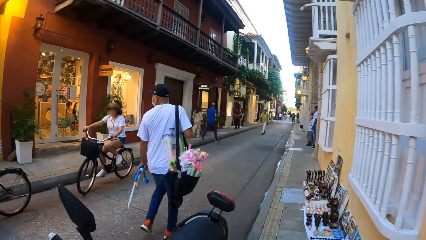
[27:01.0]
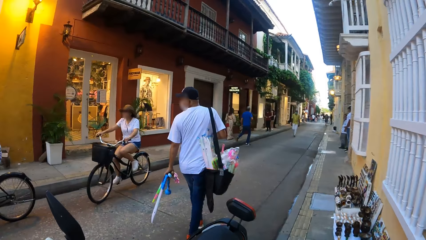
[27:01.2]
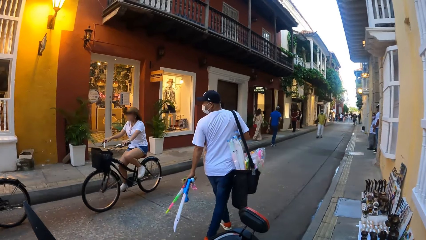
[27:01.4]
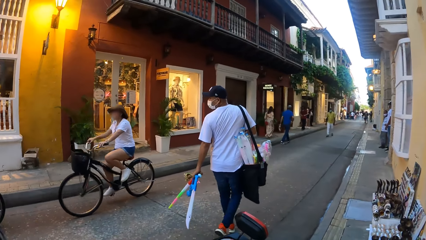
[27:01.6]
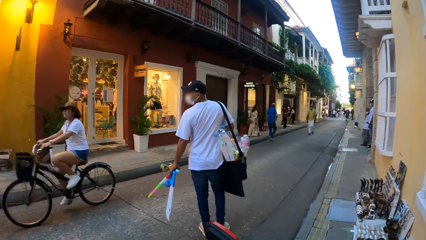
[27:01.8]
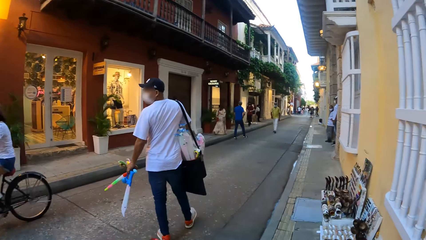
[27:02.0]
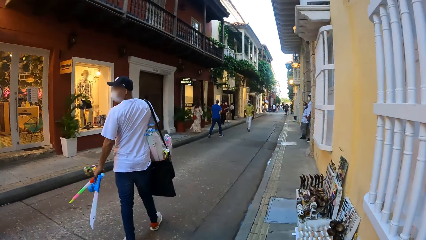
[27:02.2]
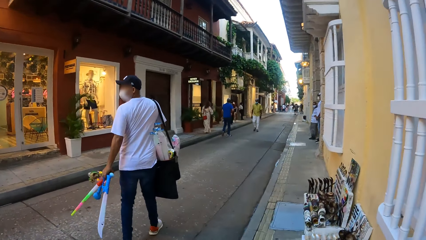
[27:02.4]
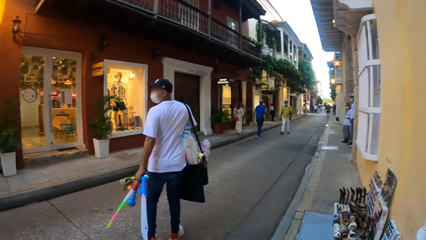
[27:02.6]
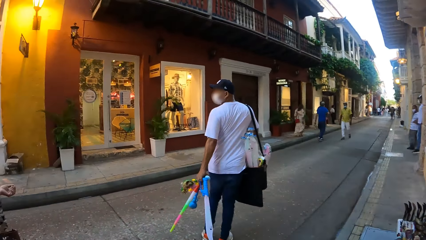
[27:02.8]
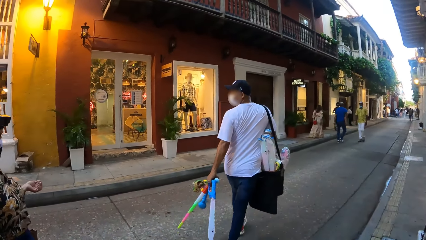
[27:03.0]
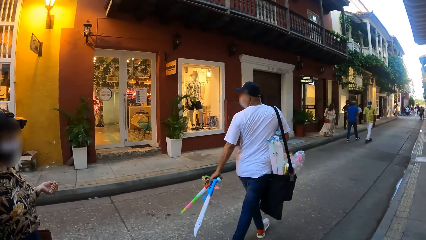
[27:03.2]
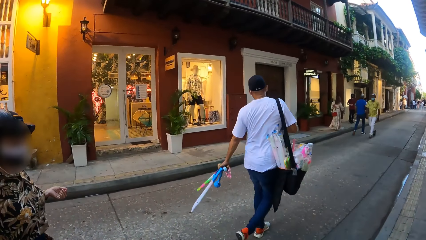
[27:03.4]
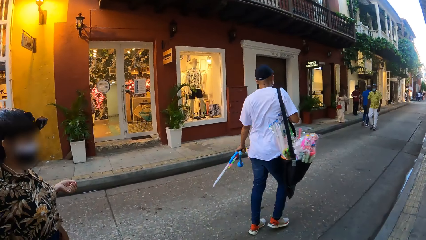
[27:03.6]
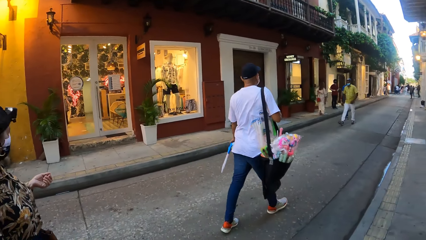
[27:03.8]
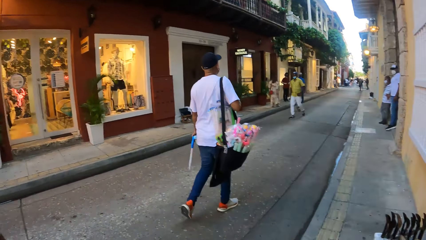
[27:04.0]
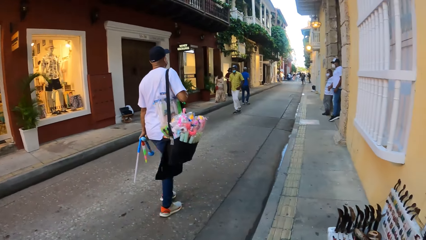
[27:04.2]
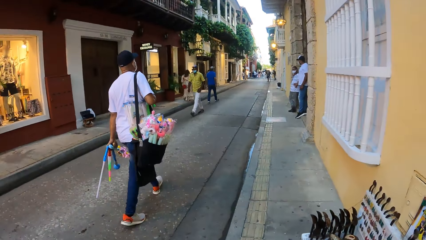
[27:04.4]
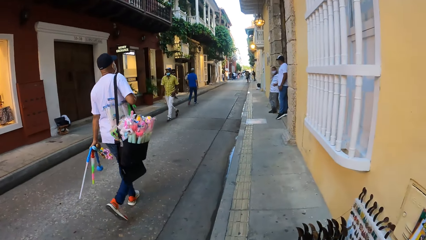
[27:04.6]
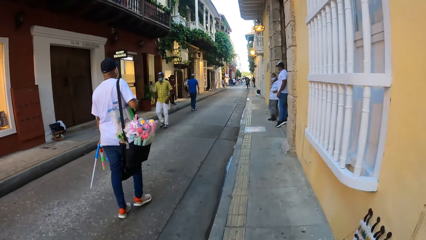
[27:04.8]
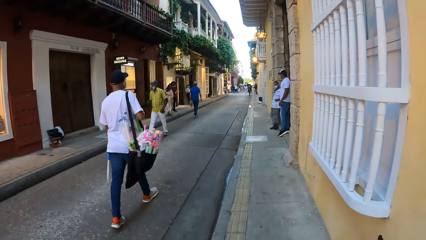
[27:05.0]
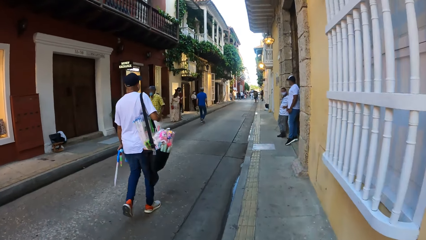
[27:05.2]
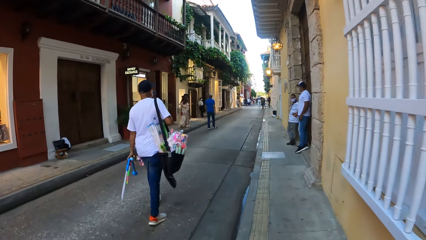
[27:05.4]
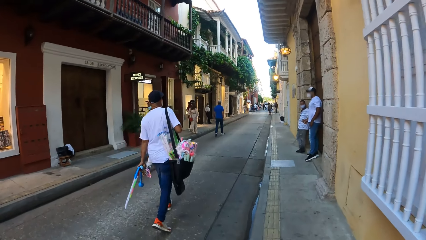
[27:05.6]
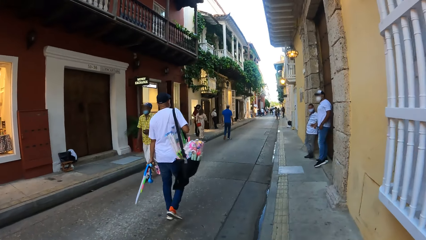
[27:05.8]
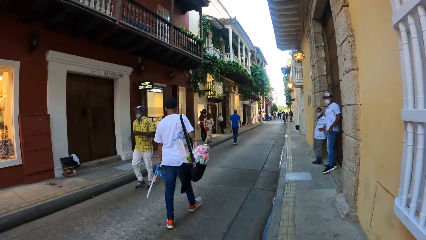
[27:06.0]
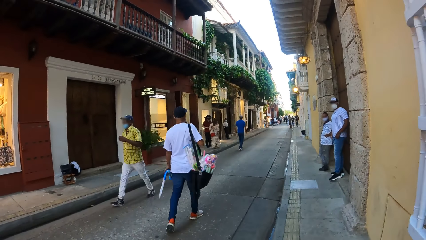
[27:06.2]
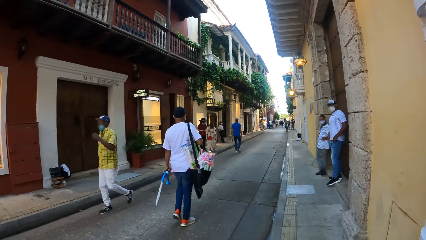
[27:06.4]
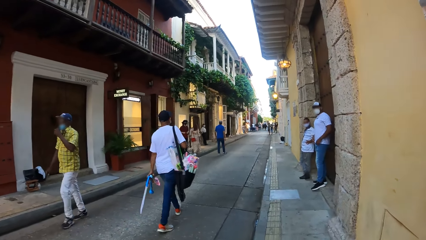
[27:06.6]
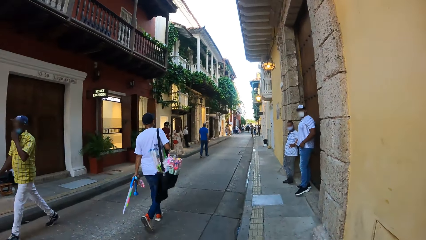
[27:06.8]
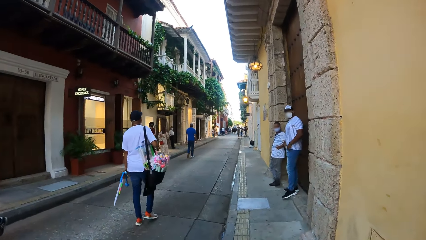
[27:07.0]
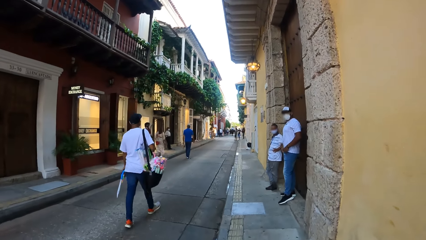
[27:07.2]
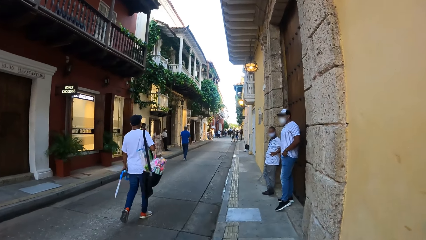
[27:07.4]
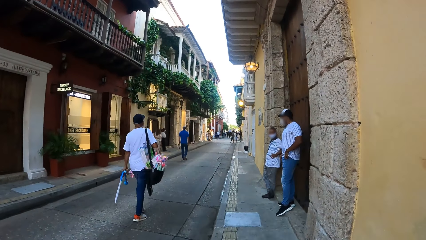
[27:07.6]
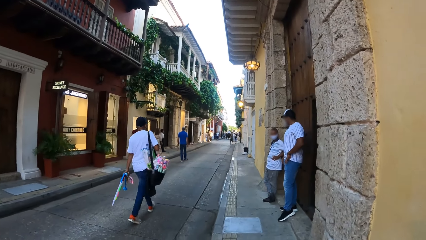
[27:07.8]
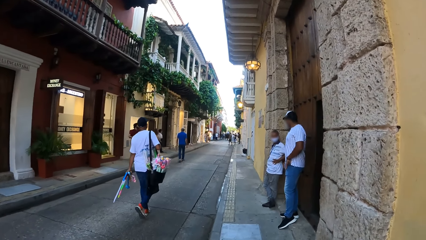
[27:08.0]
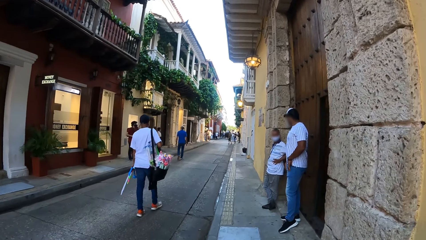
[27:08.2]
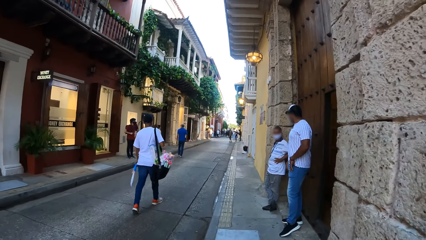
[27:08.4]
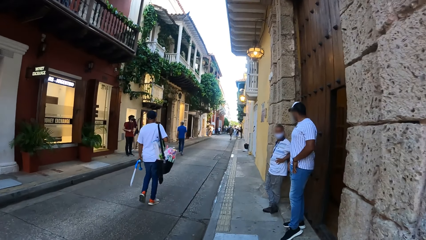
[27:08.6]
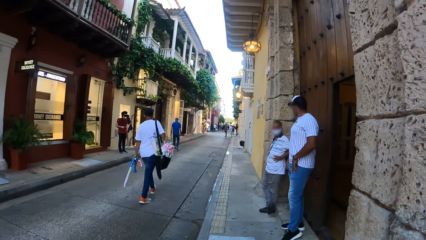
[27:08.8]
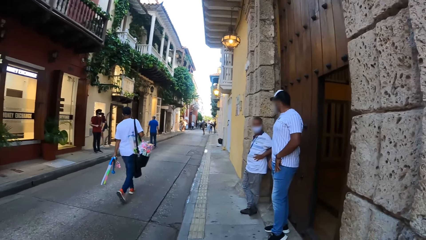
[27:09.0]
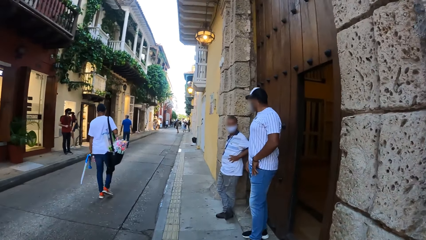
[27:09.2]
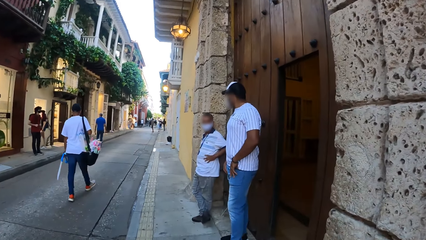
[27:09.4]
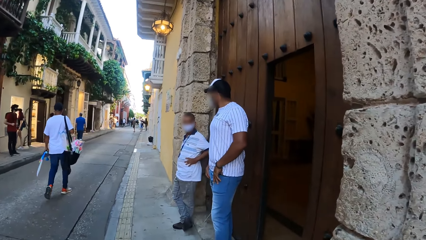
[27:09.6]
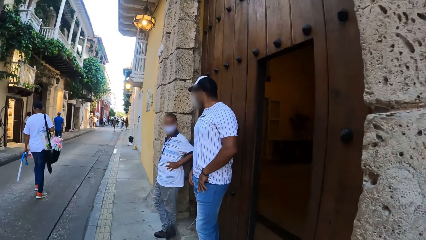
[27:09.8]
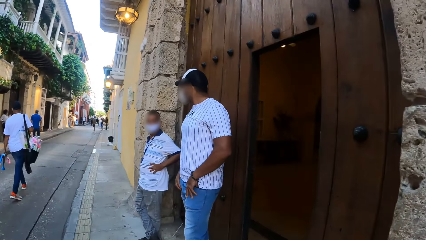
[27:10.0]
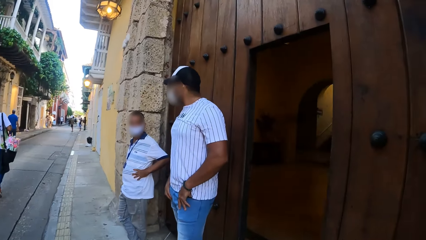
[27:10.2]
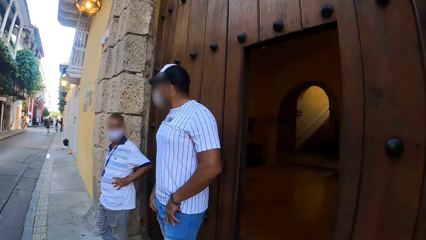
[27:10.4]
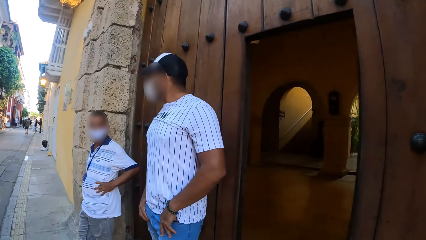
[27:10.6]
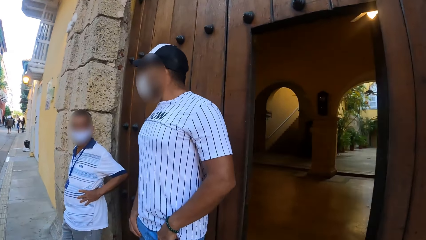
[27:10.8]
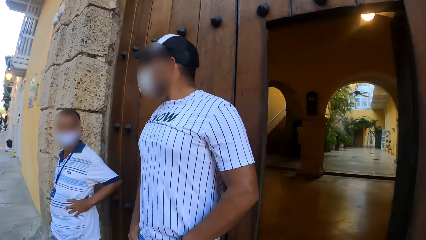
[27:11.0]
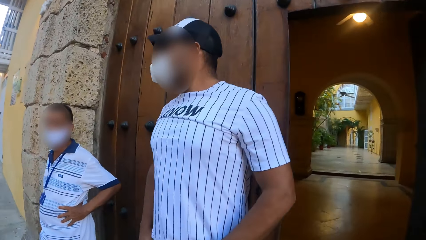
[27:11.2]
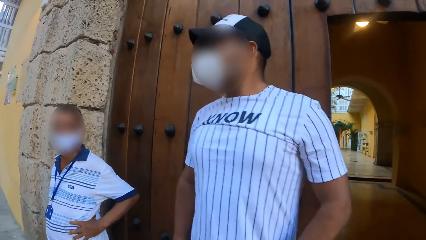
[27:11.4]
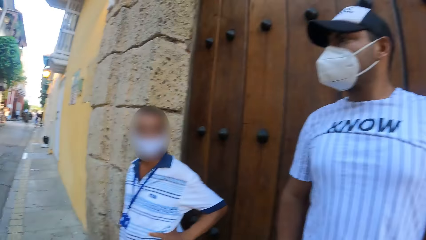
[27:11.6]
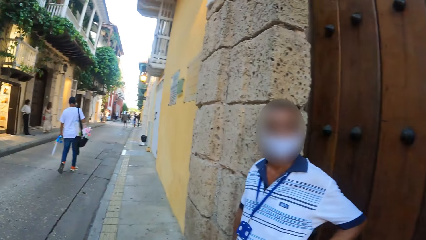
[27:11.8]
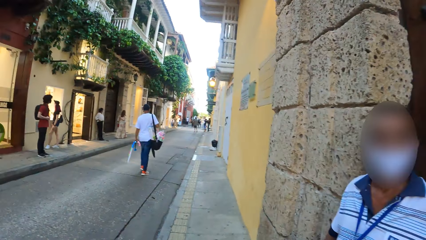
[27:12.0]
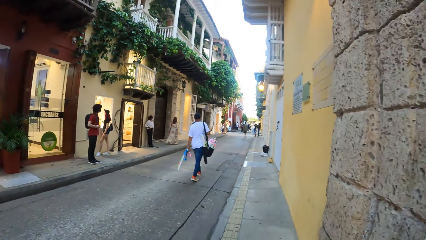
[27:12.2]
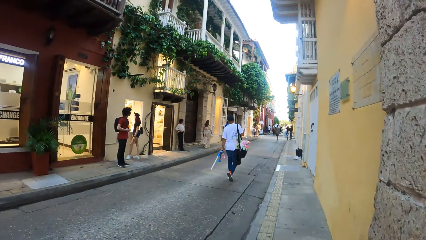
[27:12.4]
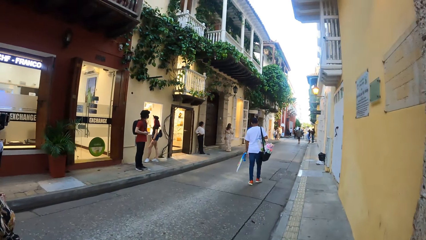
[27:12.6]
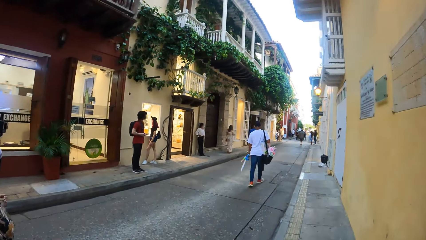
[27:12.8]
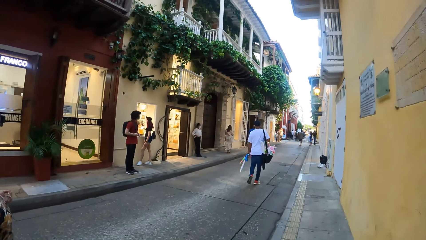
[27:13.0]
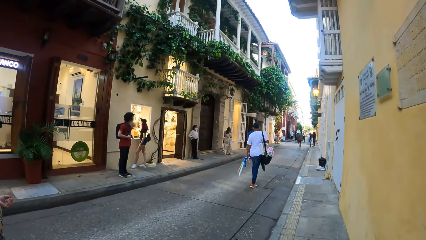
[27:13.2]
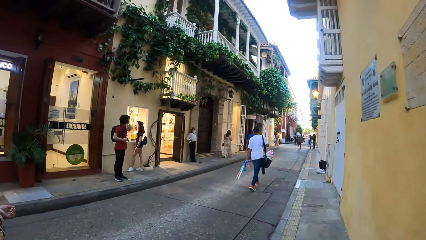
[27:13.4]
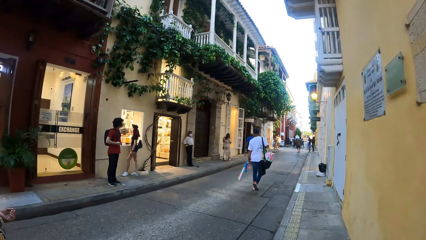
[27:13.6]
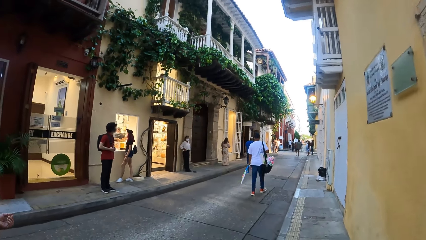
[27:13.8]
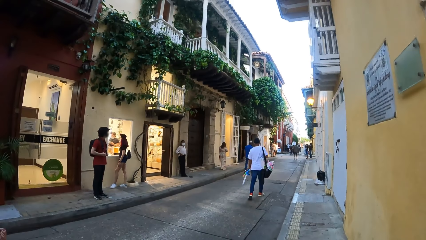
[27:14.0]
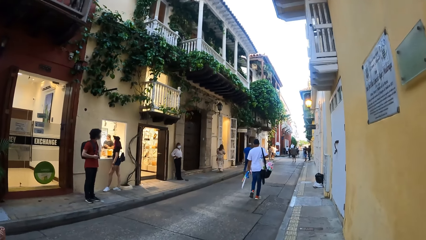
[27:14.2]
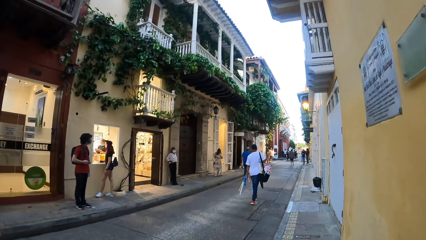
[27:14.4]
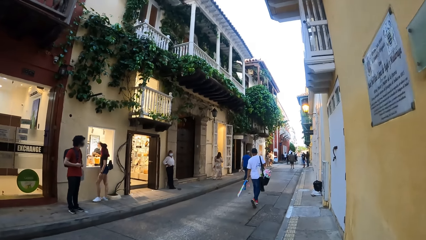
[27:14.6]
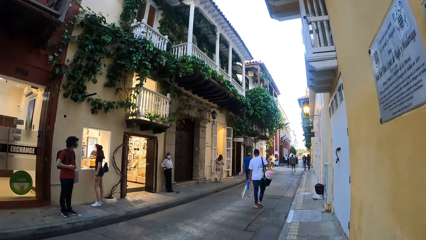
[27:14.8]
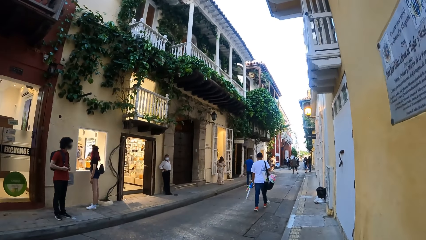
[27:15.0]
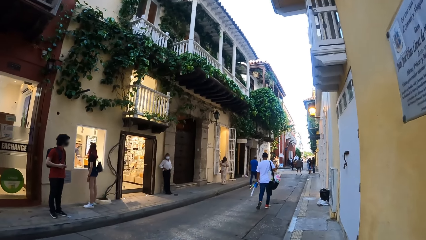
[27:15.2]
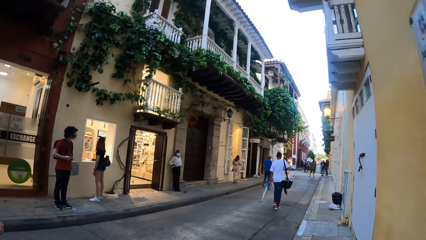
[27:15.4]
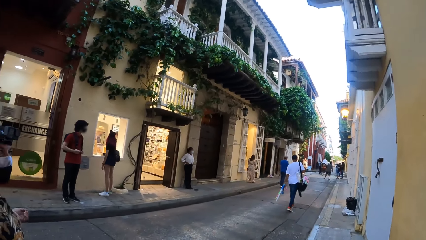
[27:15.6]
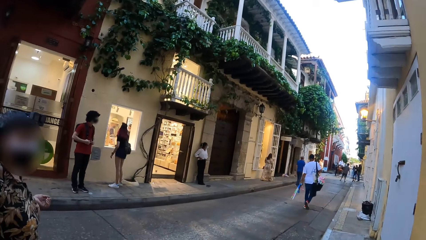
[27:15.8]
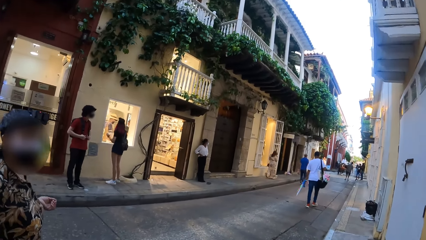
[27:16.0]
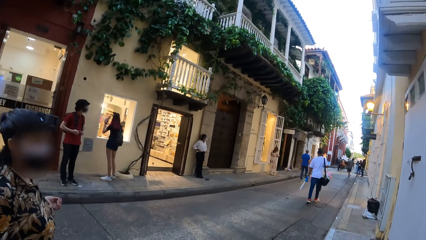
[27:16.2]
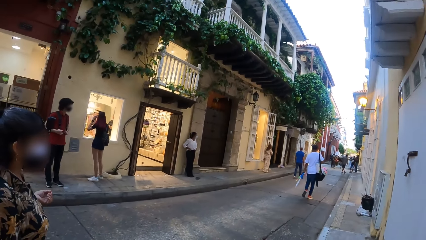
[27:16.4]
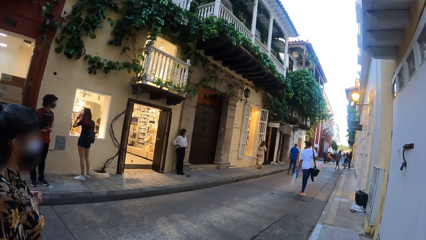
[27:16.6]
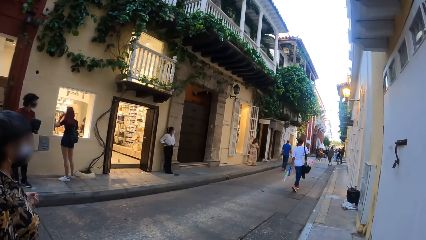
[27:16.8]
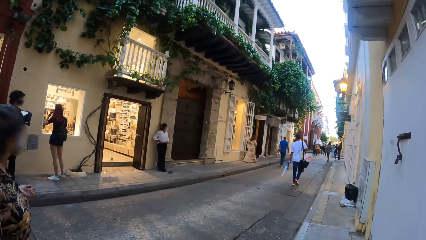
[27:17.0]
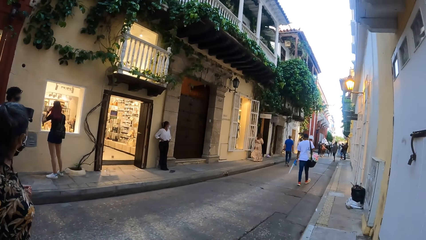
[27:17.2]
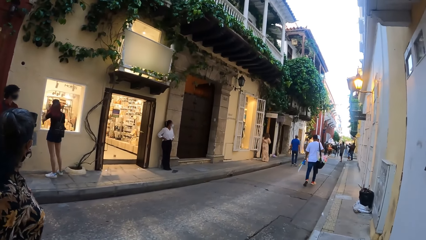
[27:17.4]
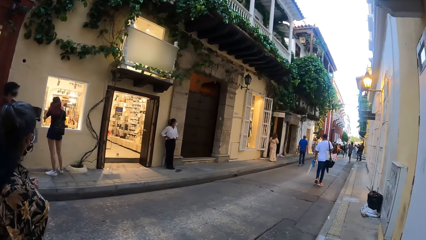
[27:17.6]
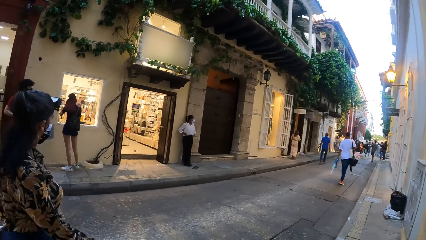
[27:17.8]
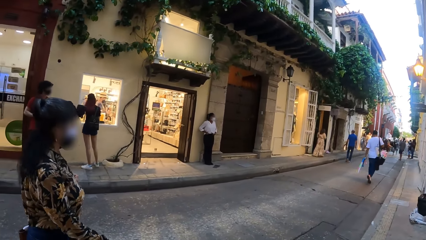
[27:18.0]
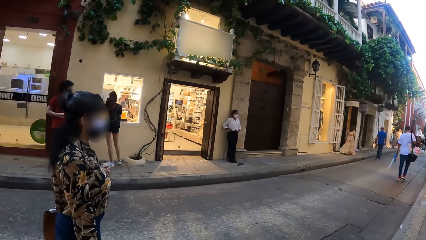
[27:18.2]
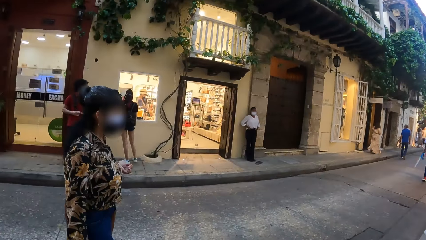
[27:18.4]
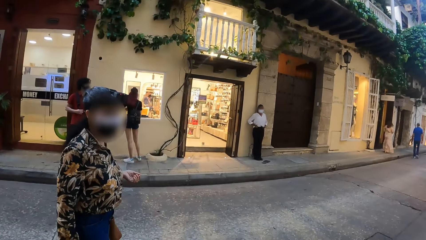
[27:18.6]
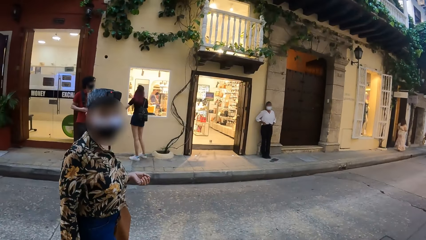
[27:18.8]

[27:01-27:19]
The camera wearer looks around the road. A lady walks beside the camera wearer. The camera wearer walks on the pavement. A man stands across the street. The camera wearer looks at a woman.
